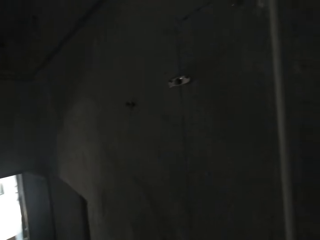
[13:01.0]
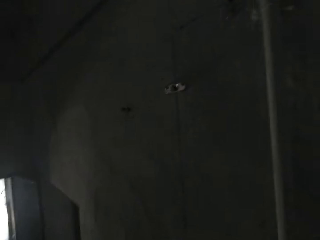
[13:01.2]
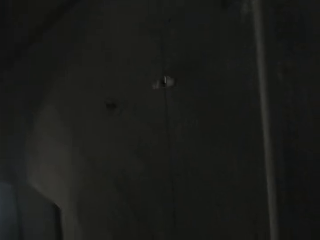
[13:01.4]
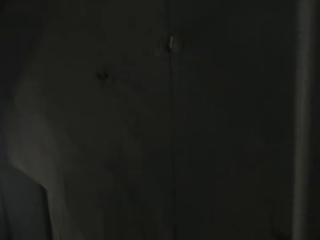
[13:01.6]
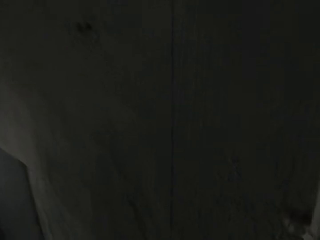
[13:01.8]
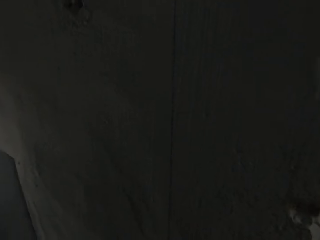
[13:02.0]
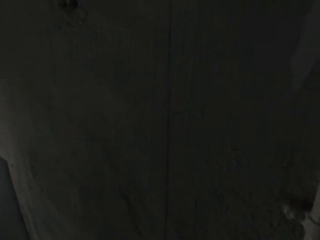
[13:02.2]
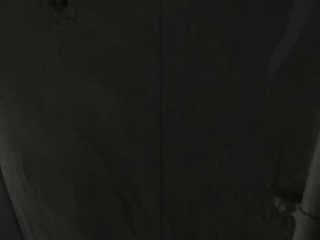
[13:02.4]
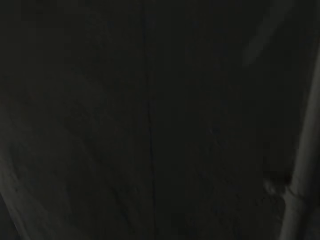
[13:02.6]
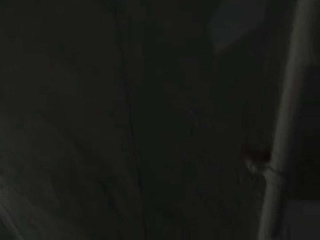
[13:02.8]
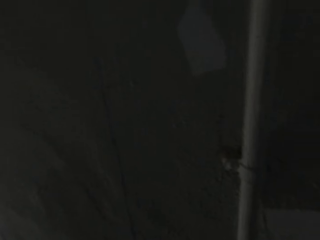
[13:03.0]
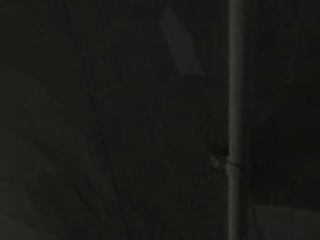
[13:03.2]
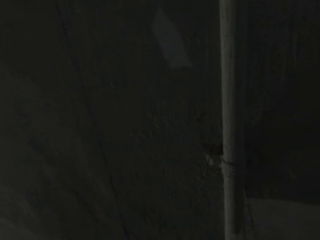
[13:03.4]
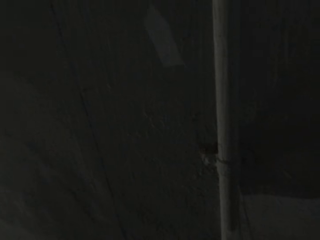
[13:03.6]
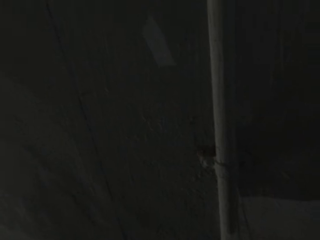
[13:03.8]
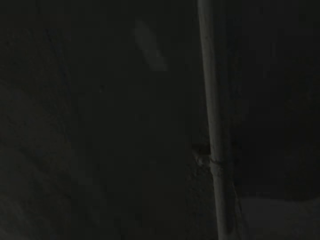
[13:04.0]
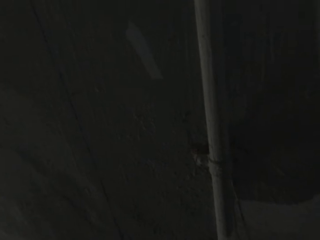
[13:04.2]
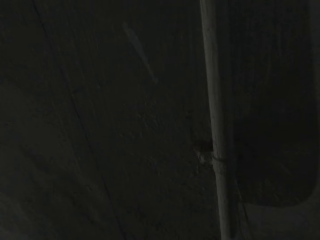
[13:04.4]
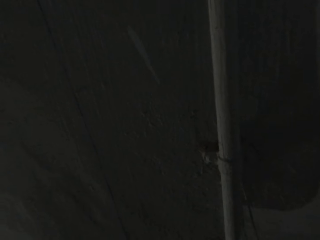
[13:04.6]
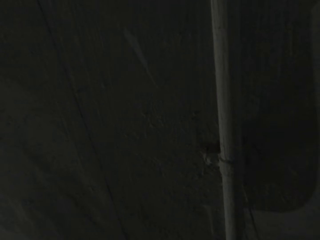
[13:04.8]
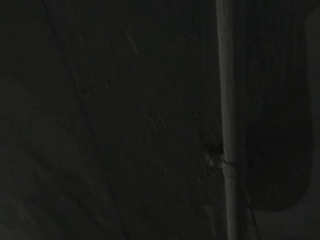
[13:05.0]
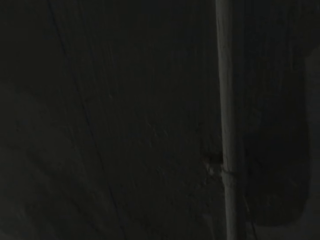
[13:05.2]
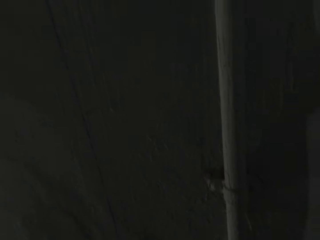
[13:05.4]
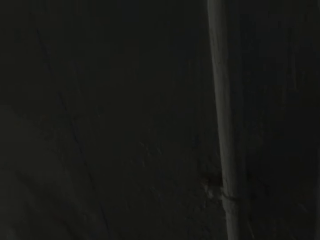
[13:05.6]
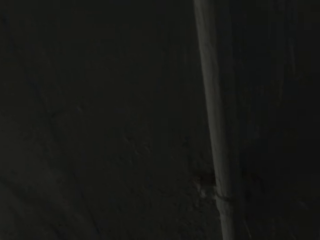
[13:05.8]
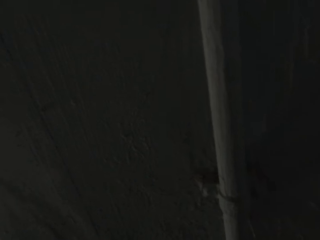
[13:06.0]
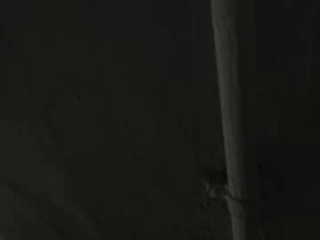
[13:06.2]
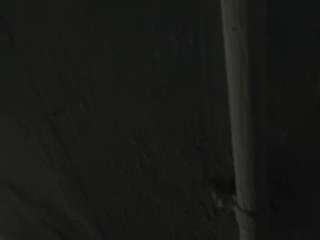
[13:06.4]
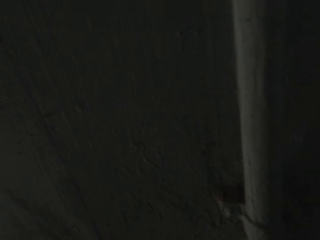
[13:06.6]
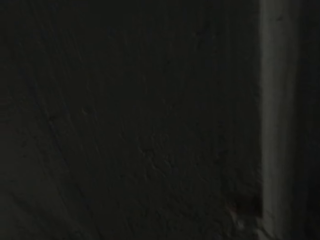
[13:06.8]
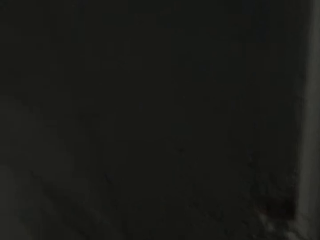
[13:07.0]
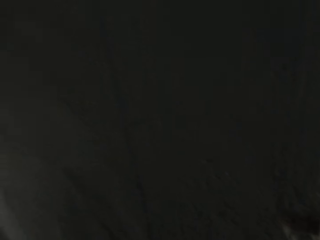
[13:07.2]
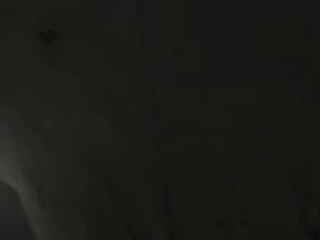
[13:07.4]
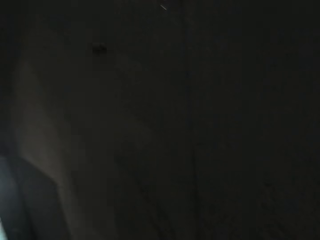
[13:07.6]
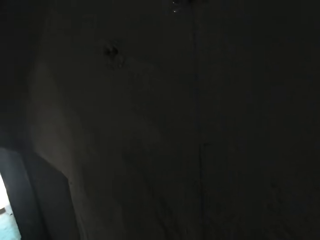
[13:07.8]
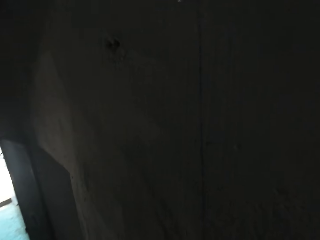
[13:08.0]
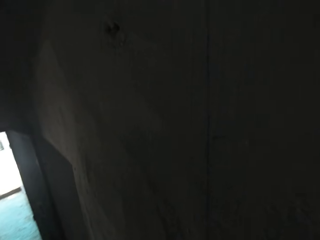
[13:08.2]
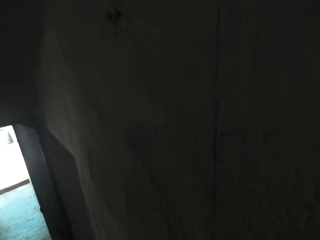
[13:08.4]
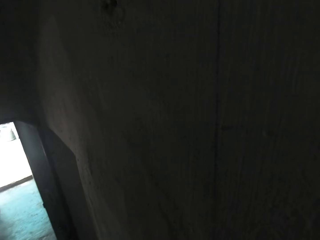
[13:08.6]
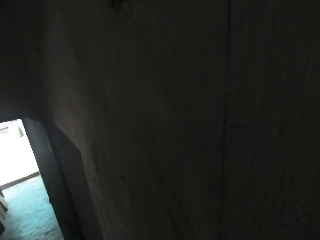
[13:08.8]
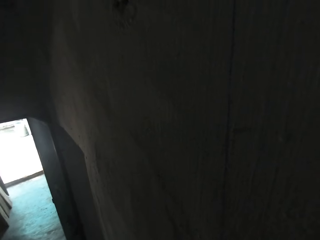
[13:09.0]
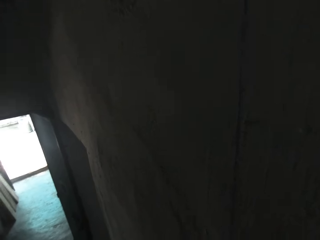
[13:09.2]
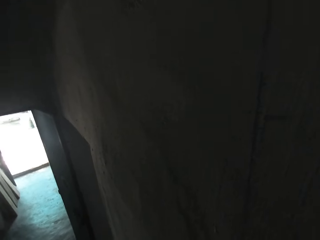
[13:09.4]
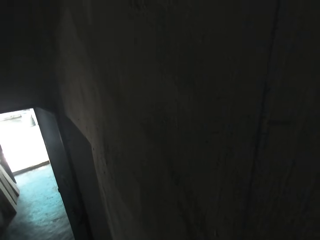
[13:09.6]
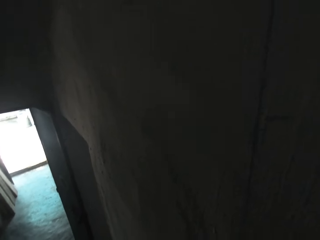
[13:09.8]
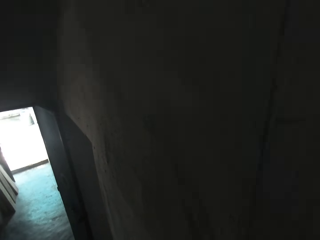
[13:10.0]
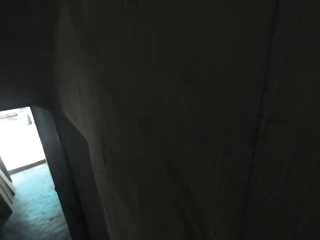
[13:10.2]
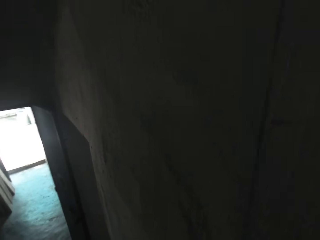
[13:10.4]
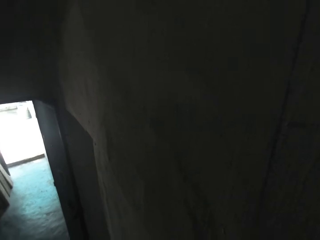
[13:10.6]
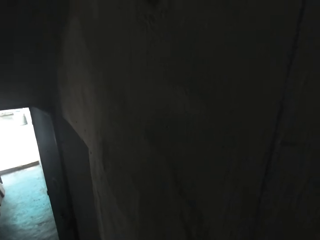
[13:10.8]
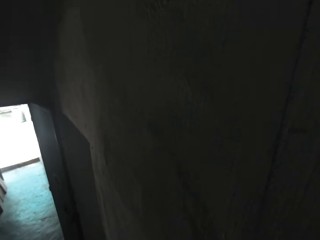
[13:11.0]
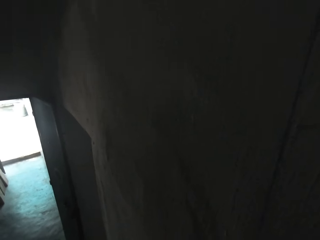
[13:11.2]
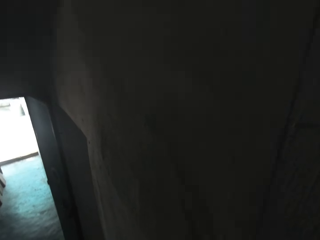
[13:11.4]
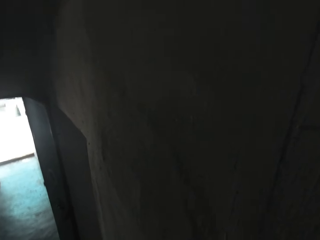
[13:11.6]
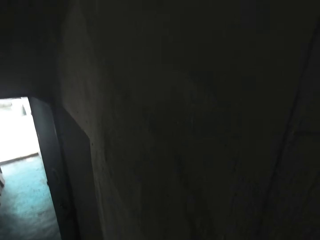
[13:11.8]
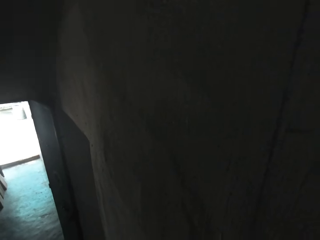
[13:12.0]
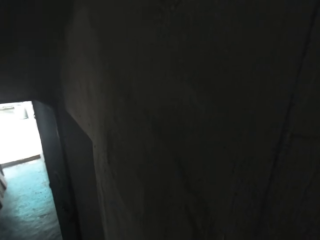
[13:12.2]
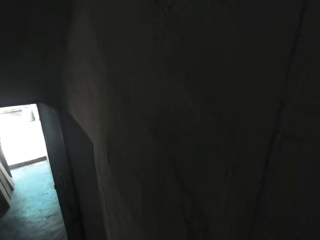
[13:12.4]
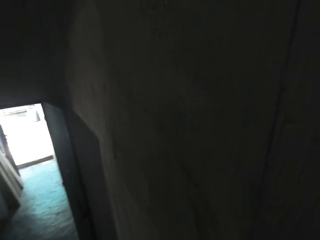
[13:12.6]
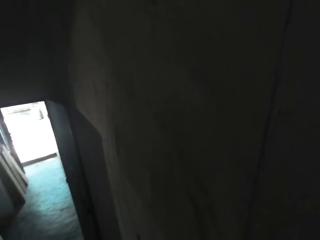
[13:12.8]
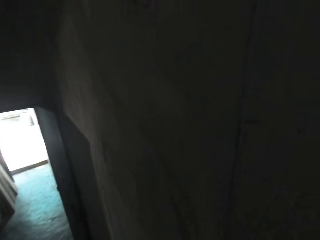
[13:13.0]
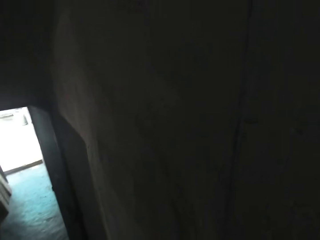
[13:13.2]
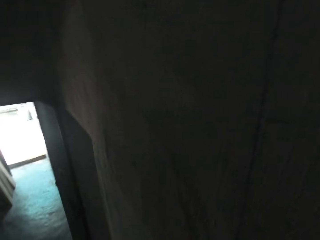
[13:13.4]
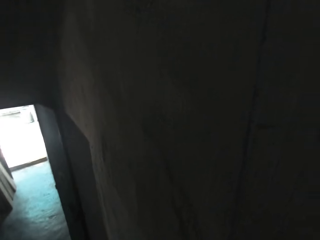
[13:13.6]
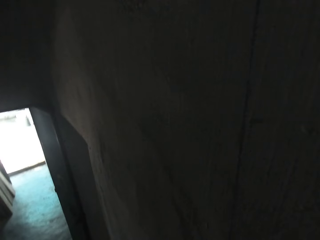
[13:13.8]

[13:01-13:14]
The camera wearer interacts with someone.

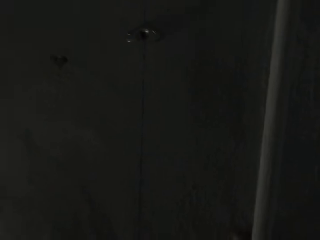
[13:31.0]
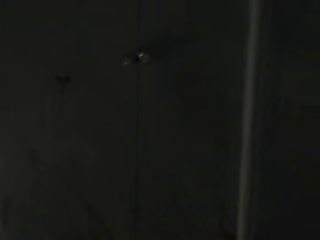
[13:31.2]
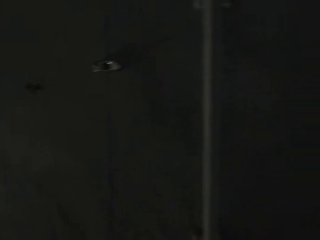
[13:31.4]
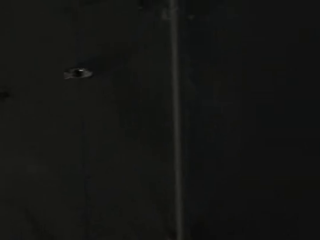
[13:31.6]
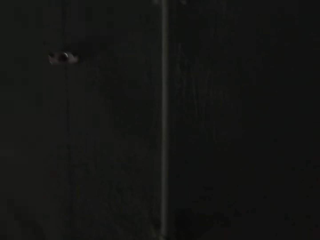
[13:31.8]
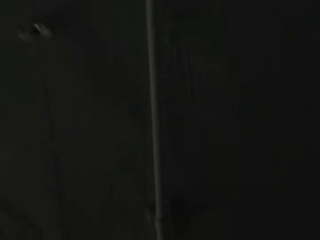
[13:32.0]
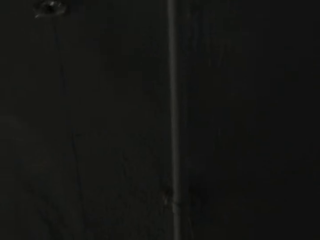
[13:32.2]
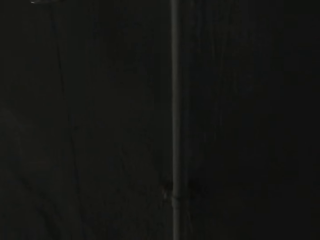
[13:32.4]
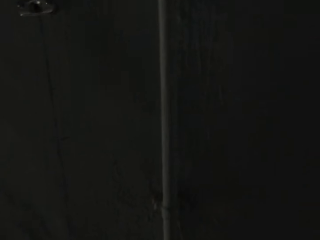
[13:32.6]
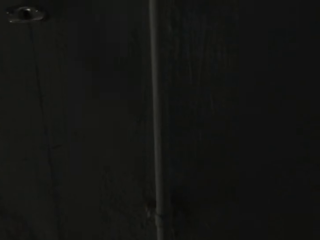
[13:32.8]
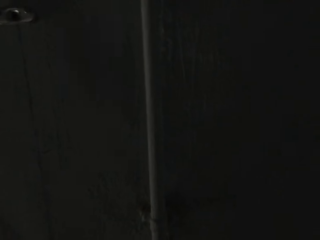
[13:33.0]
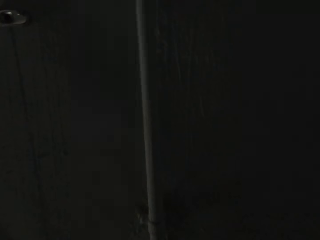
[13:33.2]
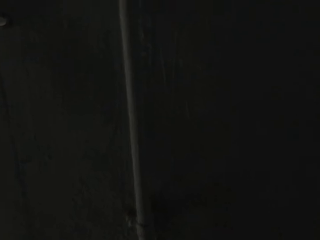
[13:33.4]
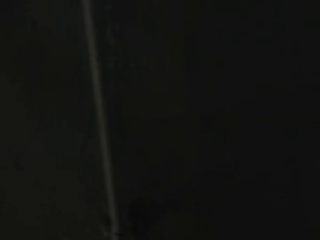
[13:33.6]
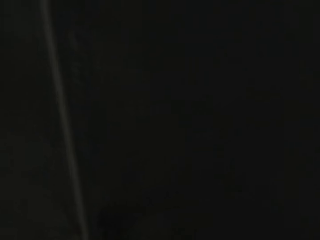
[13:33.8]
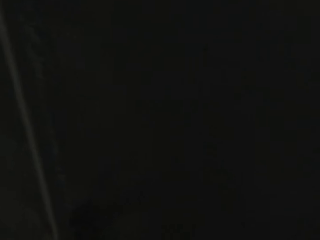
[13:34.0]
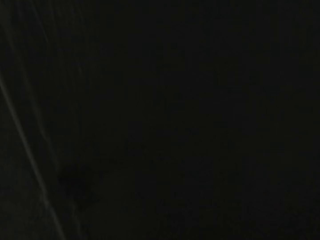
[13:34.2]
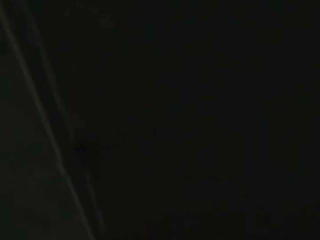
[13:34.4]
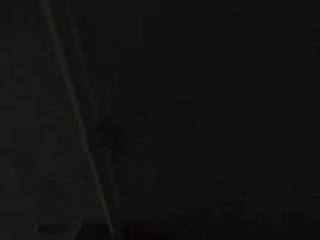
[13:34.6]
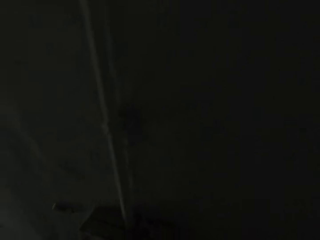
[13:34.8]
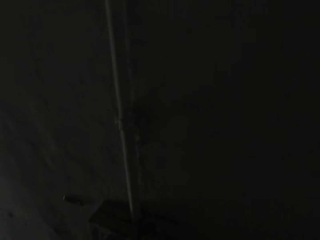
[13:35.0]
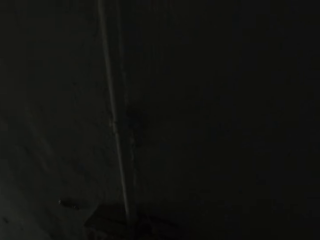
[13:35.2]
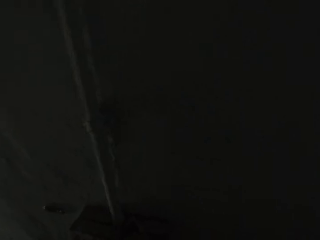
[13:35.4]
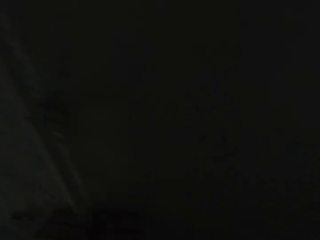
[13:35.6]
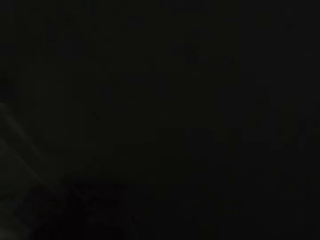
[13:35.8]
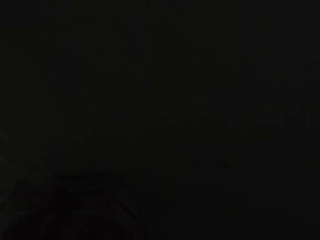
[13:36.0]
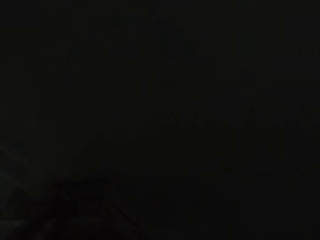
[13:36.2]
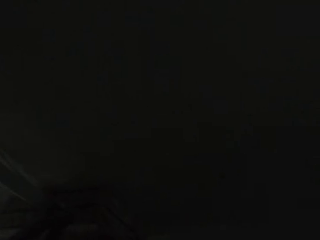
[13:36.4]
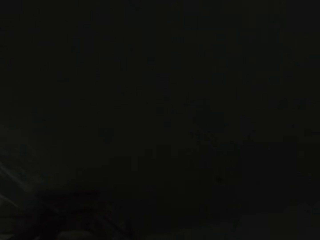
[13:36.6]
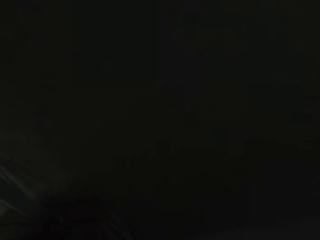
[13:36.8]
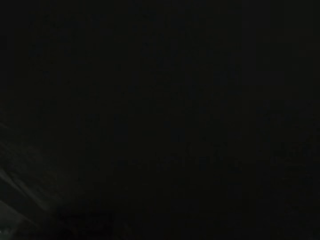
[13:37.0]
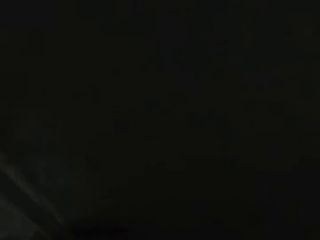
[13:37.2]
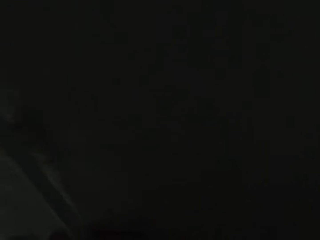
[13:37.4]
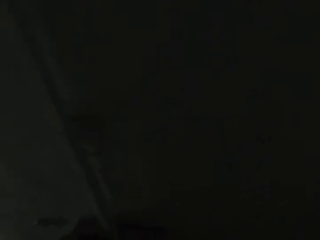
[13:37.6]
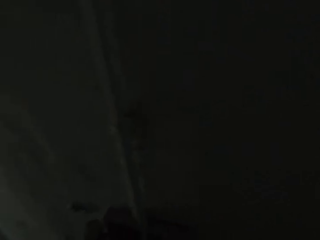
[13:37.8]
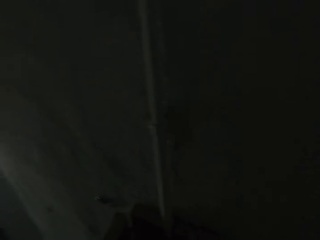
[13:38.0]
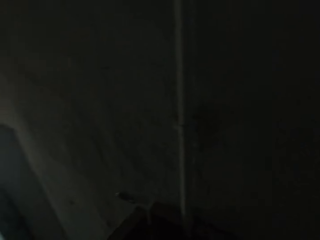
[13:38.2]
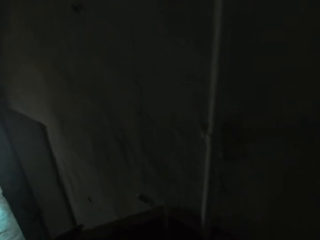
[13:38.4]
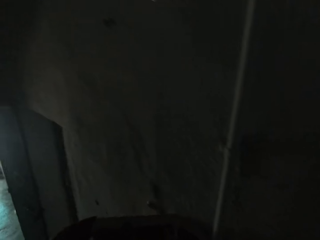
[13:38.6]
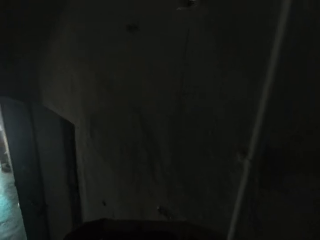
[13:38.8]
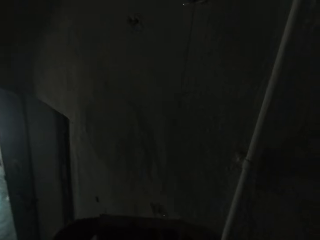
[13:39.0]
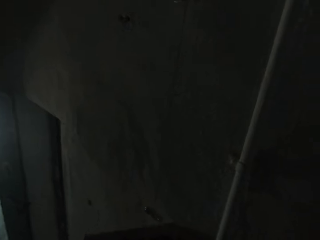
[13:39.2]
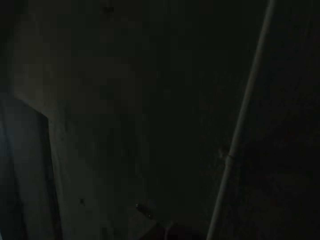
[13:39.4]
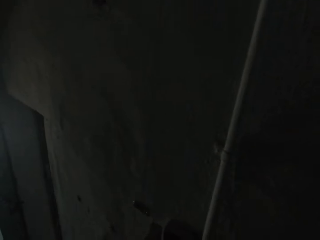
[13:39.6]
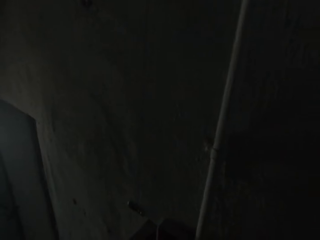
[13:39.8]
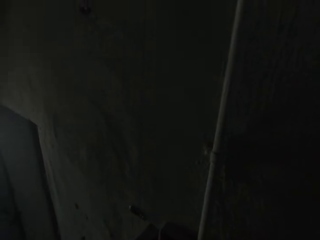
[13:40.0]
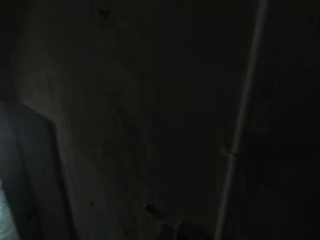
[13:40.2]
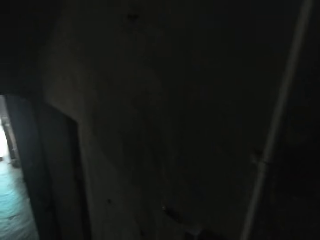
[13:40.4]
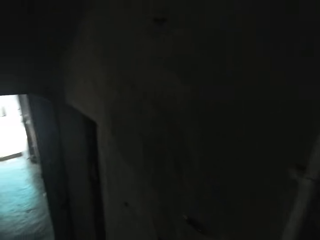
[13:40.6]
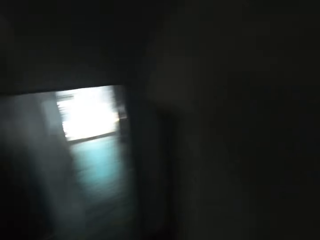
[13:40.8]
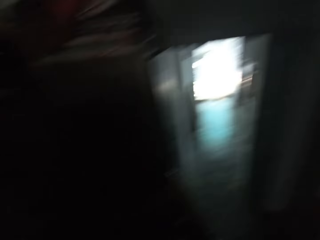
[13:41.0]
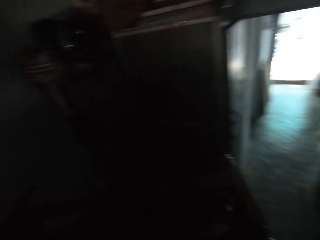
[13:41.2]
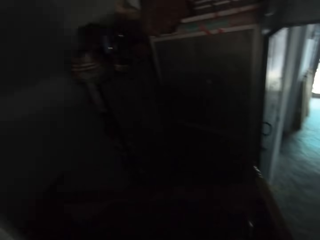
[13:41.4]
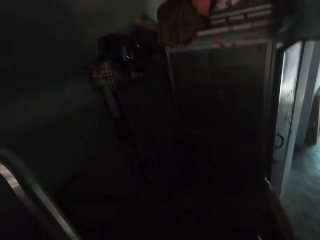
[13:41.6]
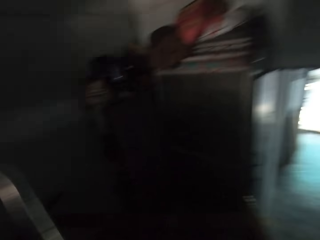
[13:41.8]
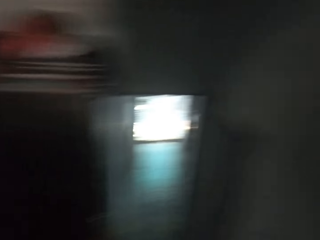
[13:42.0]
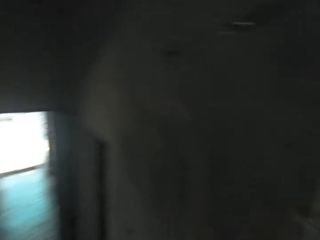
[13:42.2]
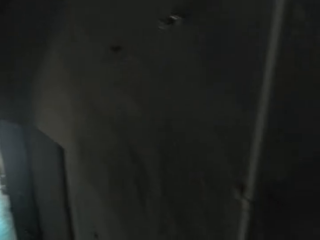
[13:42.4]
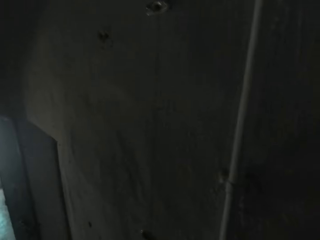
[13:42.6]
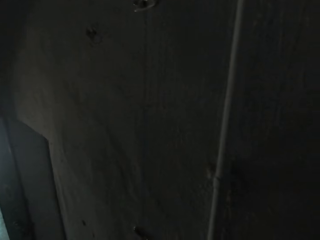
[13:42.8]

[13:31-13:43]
The camera wearer looks around. He opens a door with his left hand. He hits the wall bracket on the wall with the screwdriver in his right hand.
